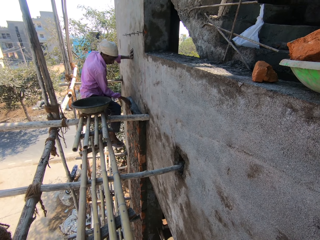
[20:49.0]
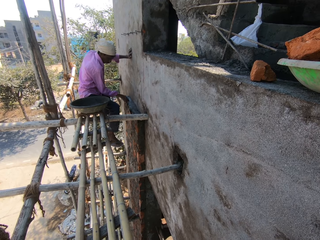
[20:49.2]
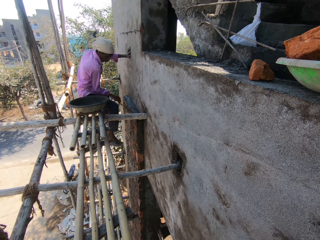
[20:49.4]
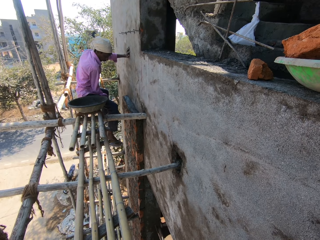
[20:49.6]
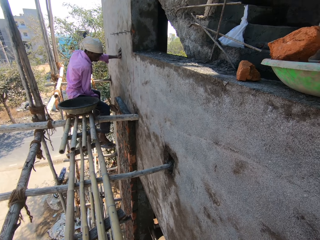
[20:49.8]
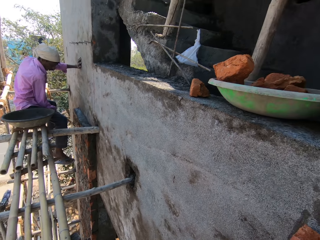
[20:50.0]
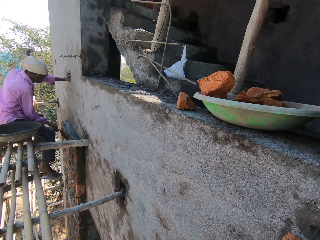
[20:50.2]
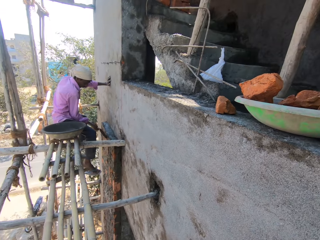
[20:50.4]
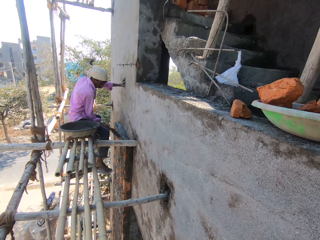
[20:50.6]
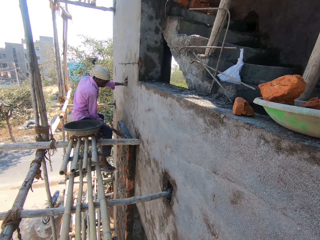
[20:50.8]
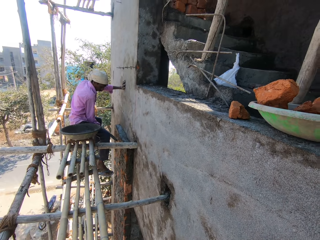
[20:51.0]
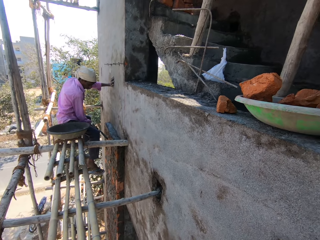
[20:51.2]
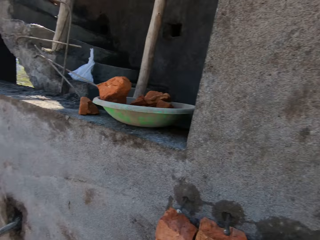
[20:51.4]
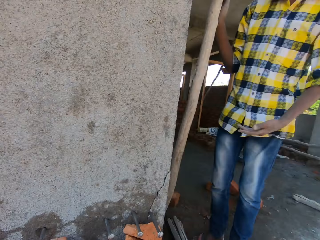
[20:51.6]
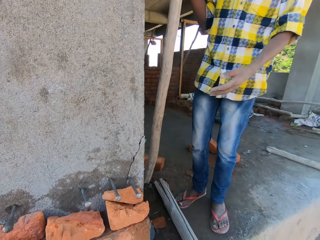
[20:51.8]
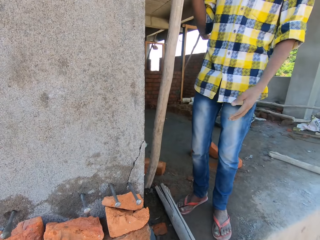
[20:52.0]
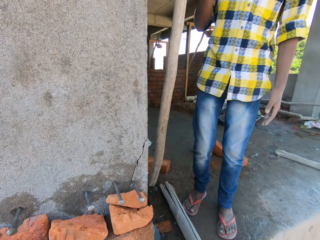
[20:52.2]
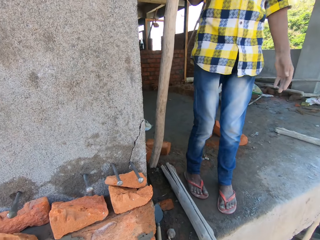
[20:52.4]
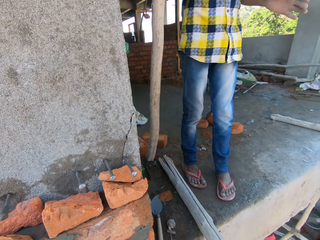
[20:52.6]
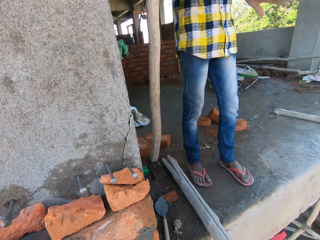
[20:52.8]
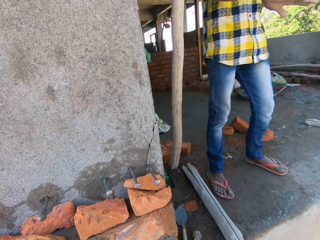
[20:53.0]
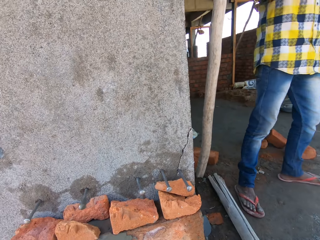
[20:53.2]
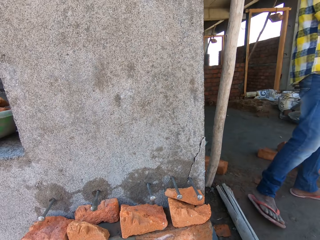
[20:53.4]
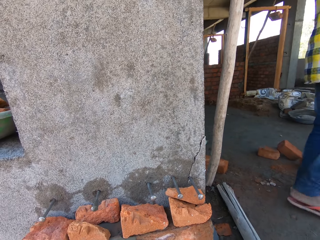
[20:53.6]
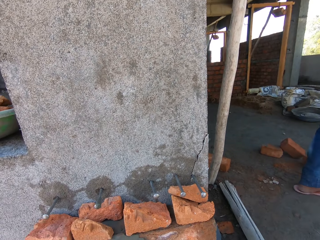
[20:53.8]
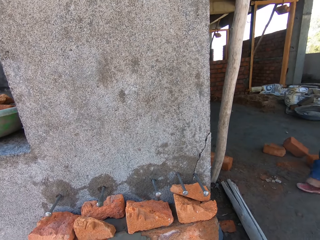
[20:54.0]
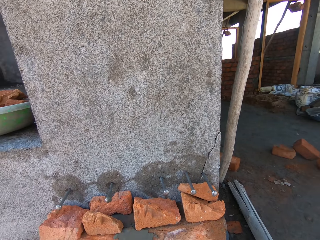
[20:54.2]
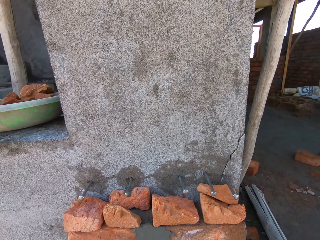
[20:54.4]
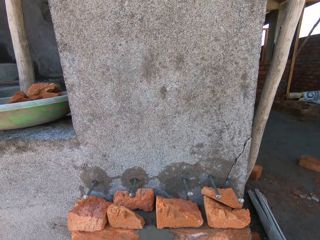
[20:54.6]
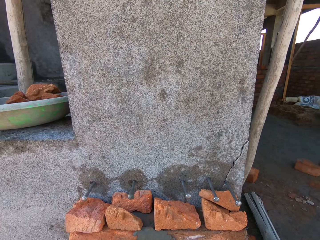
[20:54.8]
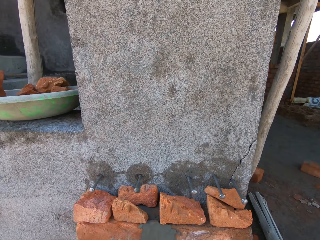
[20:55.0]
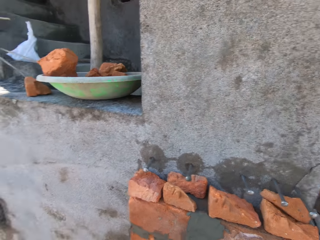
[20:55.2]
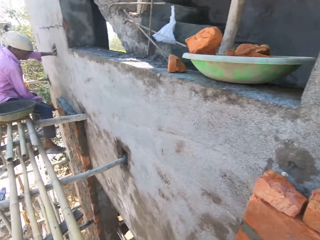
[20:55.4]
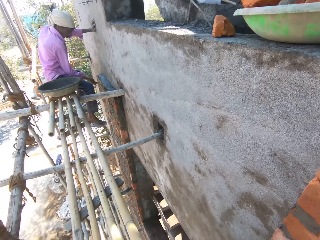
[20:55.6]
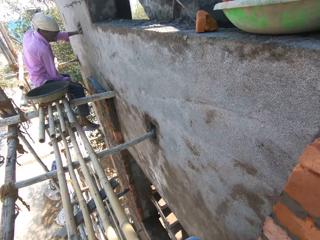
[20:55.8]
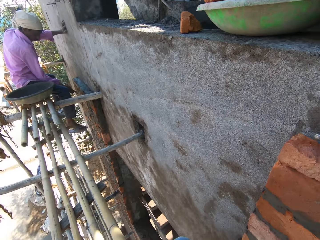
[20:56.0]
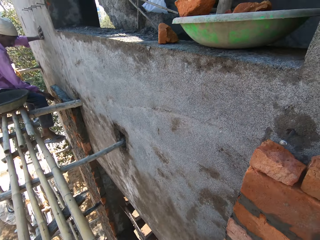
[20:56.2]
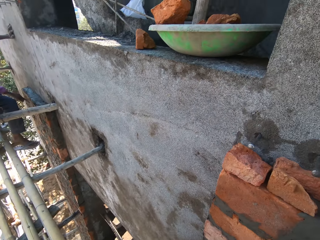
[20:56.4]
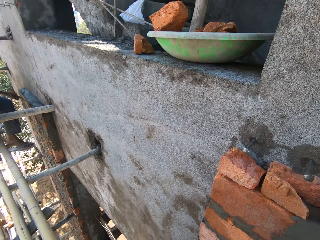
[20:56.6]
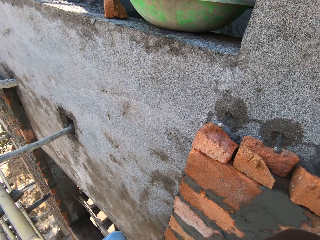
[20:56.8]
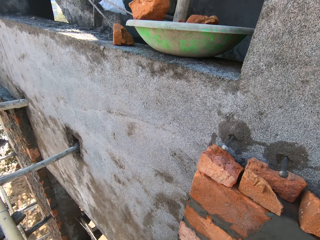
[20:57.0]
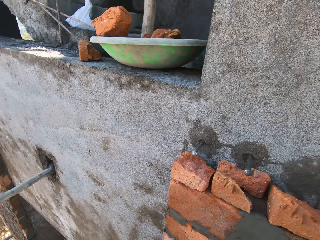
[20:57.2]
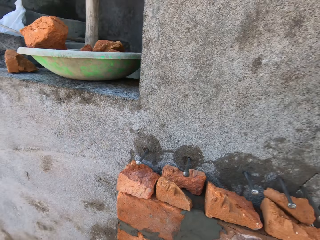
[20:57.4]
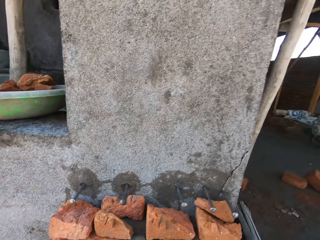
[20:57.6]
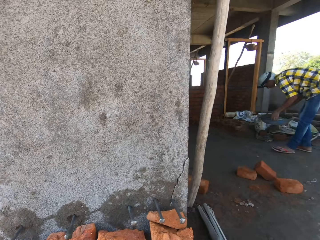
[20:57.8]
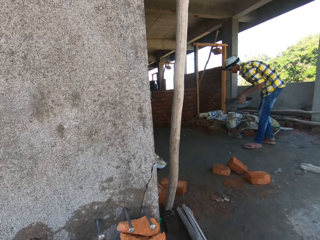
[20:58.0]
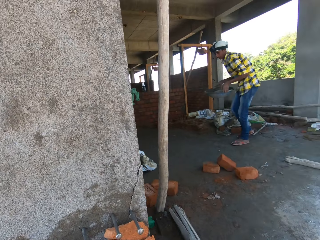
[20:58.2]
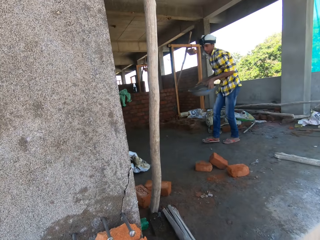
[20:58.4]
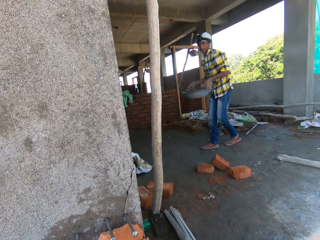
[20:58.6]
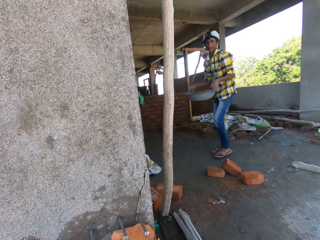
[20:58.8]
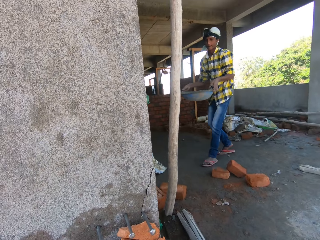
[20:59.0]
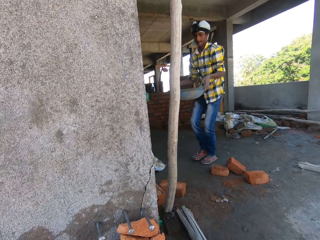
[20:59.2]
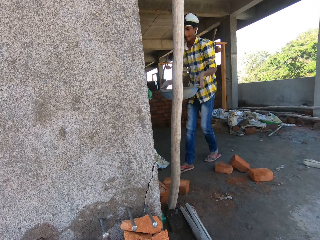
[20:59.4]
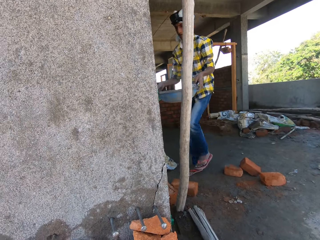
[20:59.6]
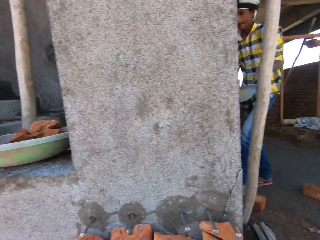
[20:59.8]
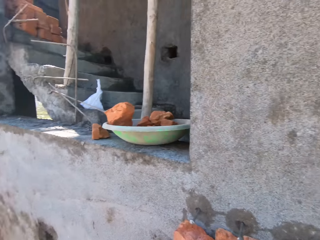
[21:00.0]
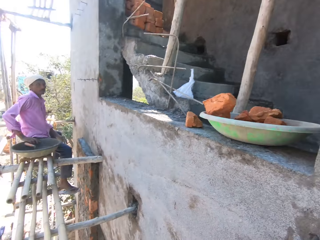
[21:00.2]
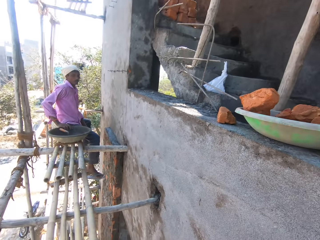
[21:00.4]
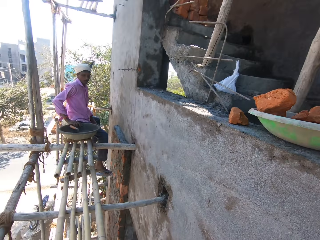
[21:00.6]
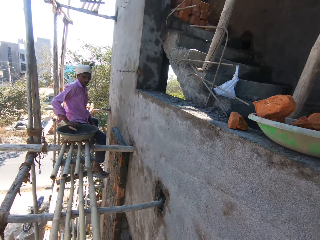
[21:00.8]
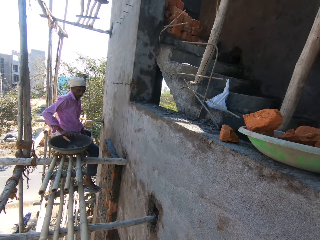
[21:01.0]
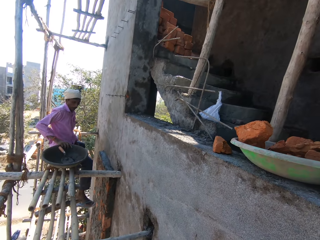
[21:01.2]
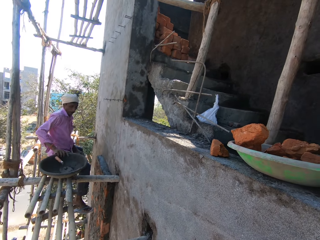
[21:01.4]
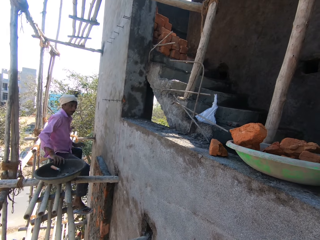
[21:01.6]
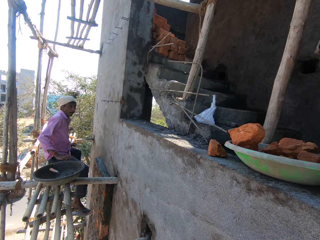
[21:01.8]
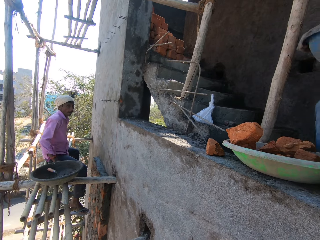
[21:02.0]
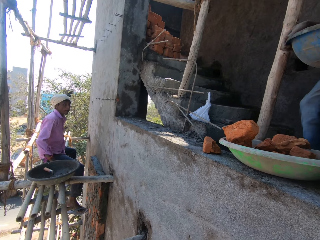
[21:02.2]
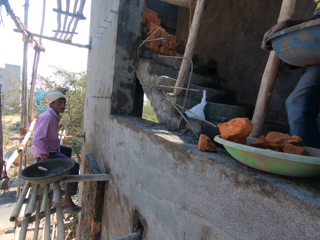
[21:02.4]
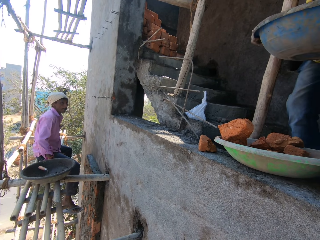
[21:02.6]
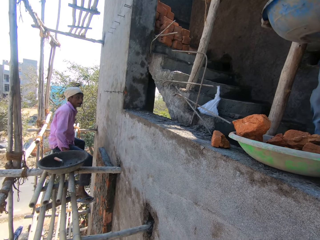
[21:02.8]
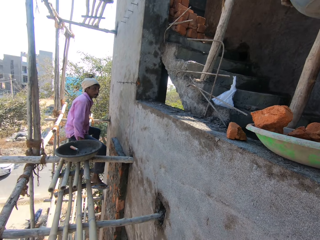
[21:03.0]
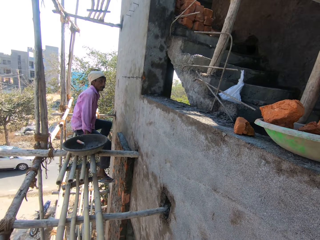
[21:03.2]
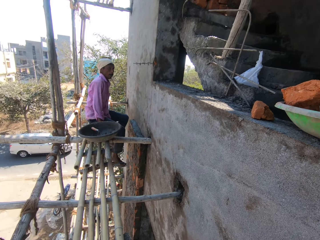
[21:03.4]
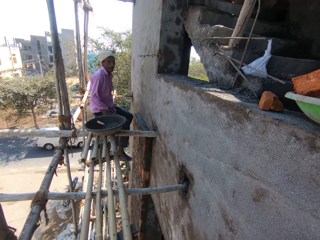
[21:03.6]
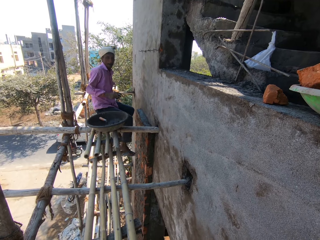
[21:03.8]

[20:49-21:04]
A man smoothens mortar on the bricks on the wall with the trowel in his right hand. The camera wearer interacts with another man. The other man walks away. The other man picks up the pan from the concrete deck with his hands and carries the head pan. The first man moves the pan on the scaffold with his right hand.

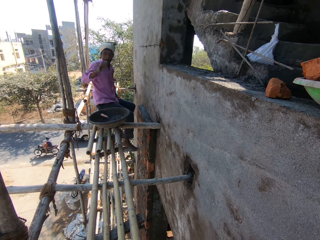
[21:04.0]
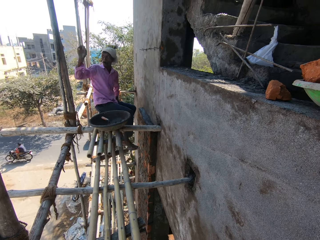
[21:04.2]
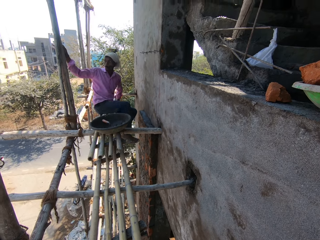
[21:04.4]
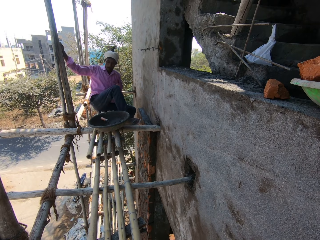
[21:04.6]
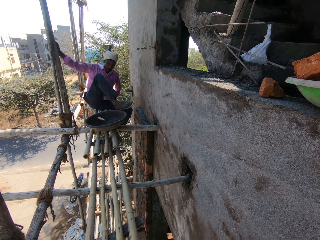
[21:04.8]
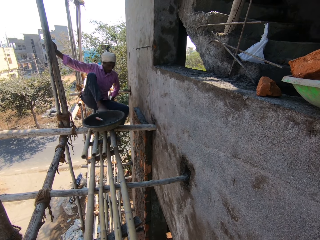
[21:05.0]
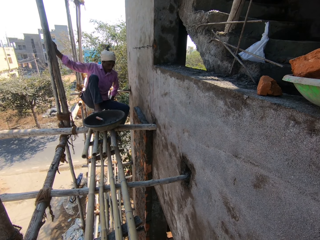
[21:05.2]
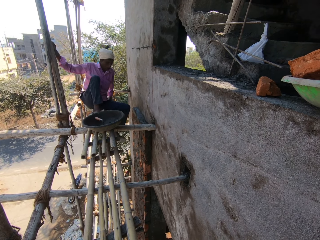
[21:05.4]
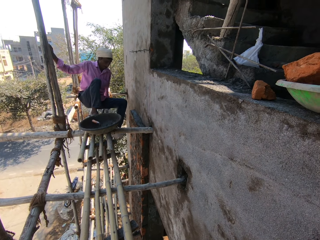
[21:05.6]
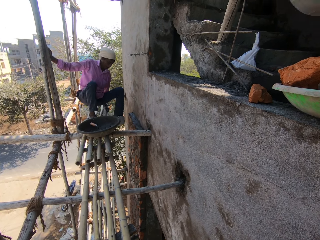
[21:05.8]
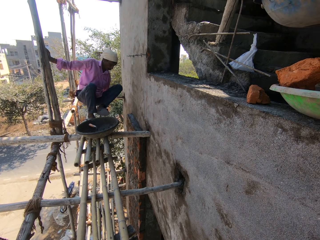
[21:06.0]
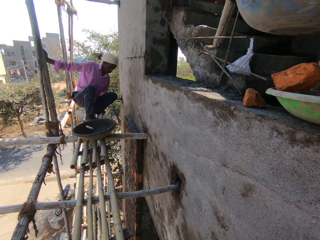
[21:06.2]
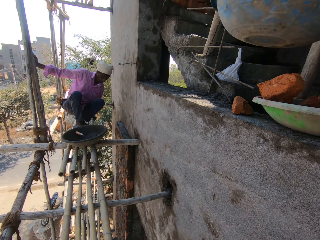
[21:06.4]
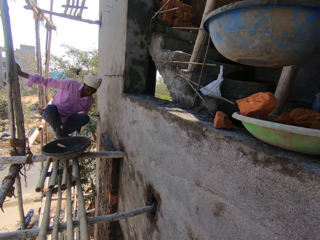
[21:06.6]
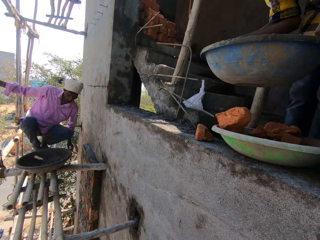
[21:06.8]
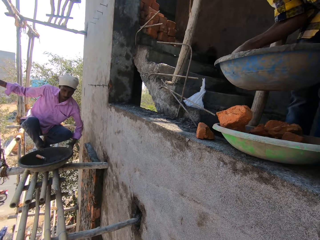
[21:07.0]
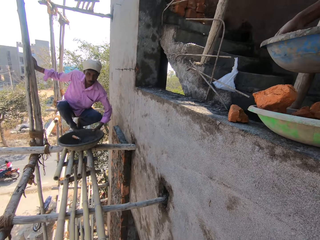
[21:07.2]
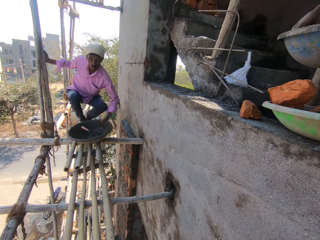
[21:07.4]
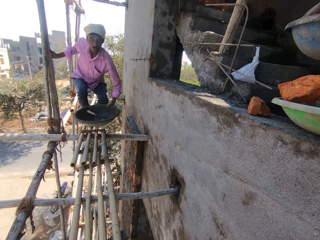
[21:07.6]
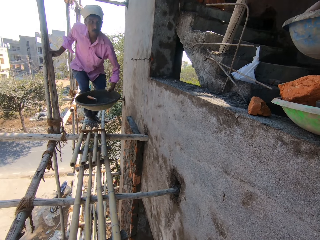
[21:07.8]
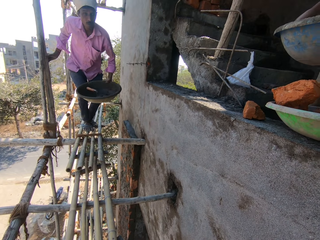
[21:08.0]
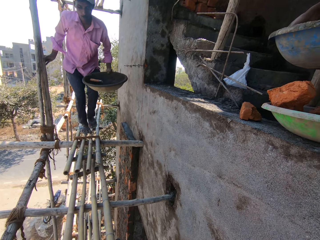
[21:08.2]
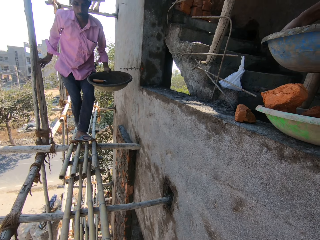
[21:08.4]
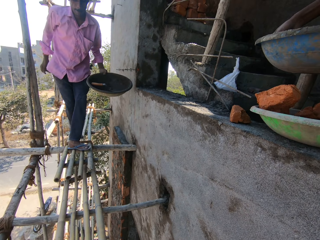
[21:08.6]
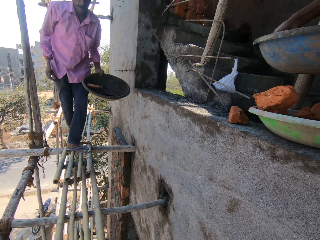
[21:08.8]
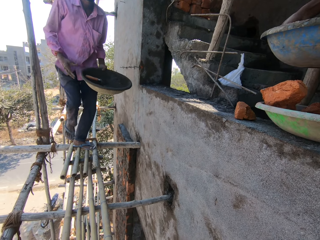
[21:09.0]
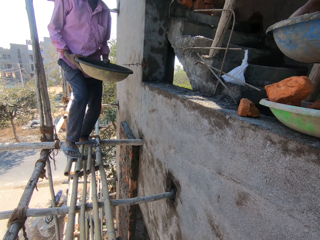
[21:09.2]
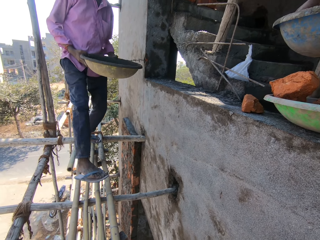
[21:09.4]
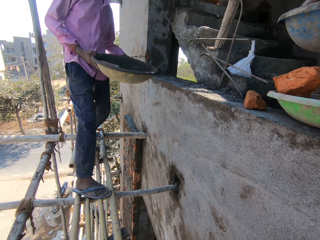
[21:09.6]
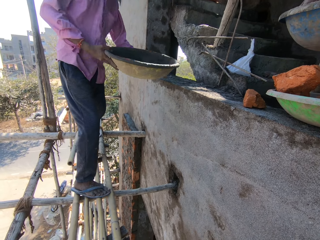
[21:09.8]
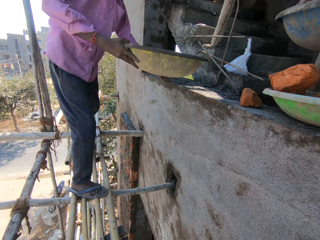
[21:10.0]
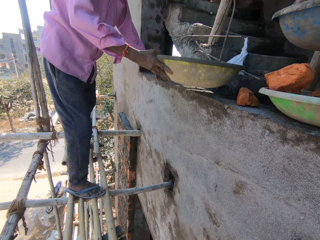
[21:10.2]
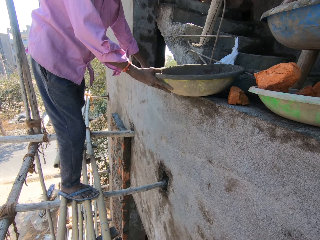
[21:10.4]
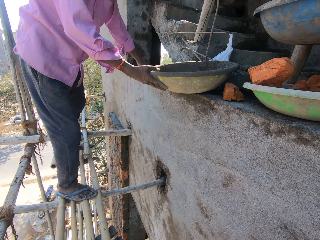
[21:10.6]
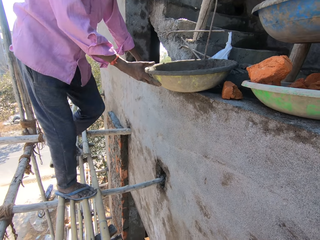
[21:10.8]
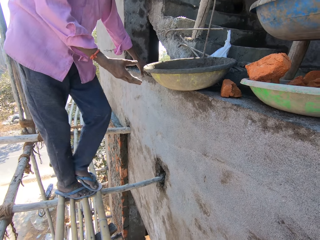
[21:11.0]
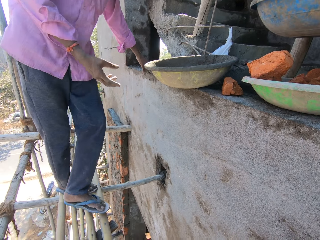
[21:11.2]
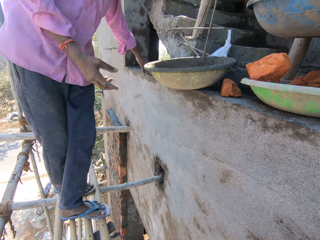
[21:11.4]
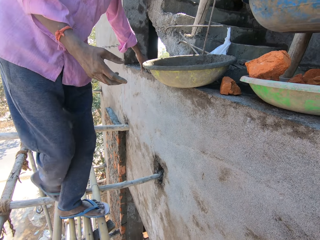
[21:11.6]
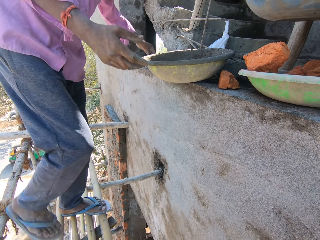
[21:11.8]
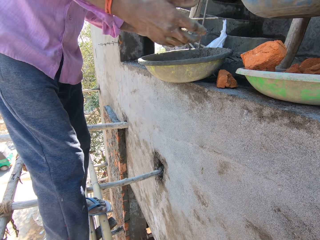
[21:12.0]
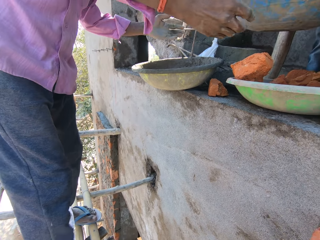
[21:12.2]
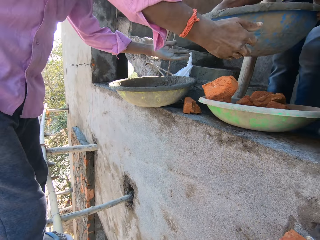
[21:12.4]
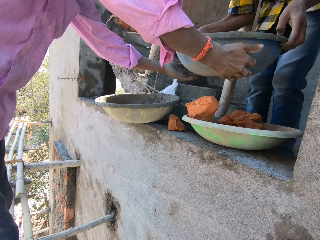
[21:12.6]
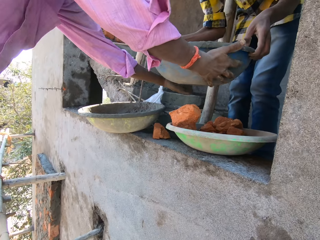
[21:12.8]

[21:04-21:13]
A man picks up the pan or head pan from the scaffold with his left hand and climbs the ladder. The camera wearer passes the pan to his right hand. The man drops the pan in his right hand on the concrete deck and places the head pan on the wall. Another man interacts with the first man and passes the pan in his hands to the first man.
